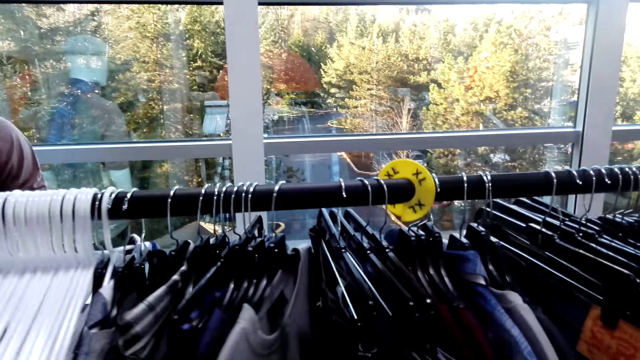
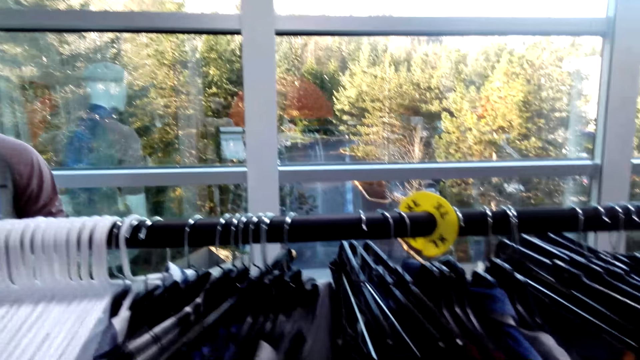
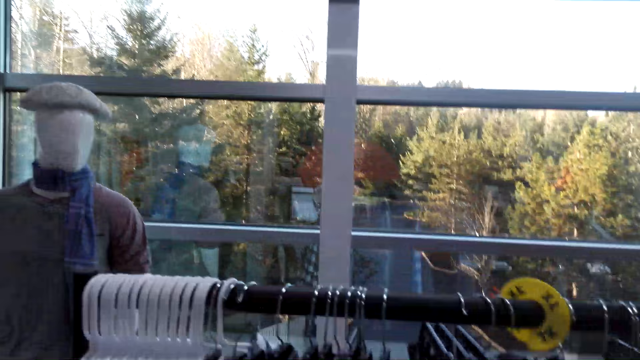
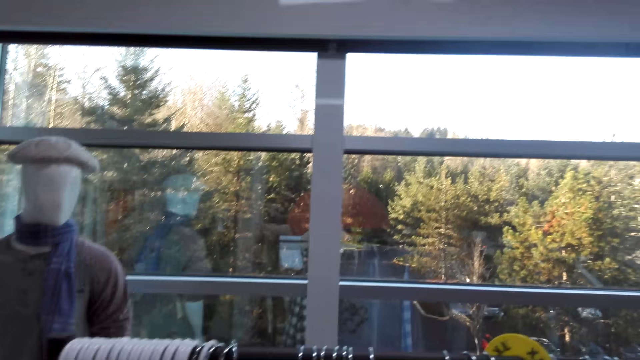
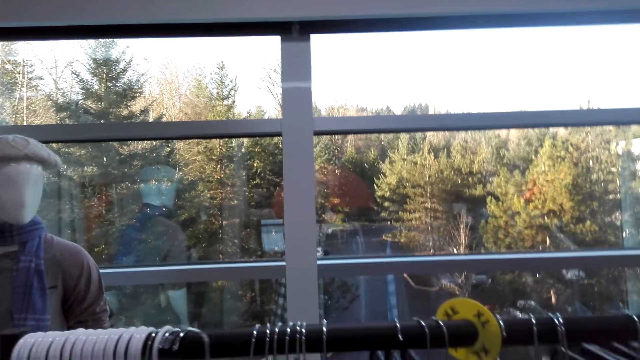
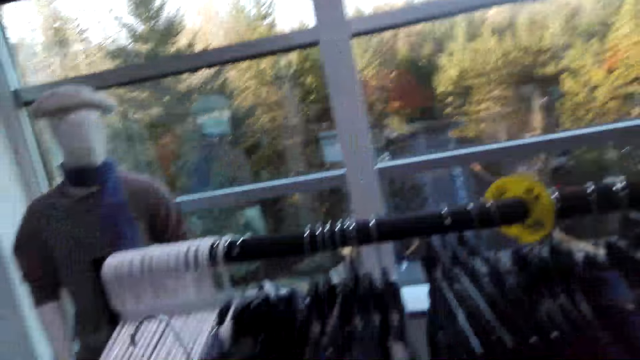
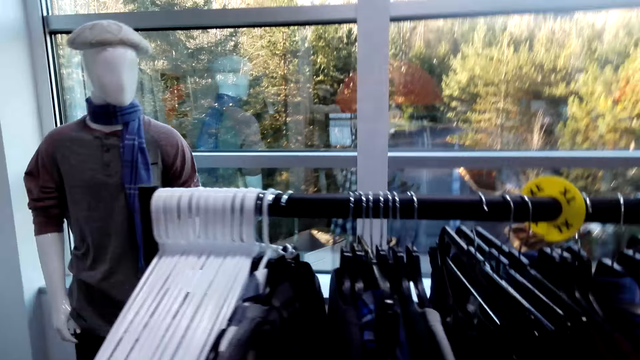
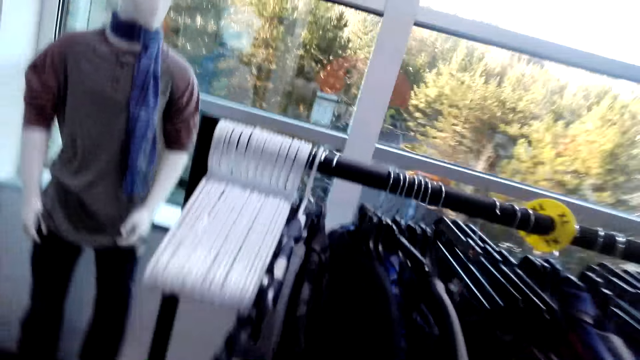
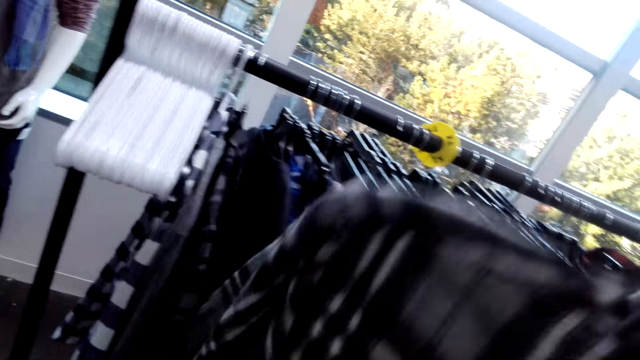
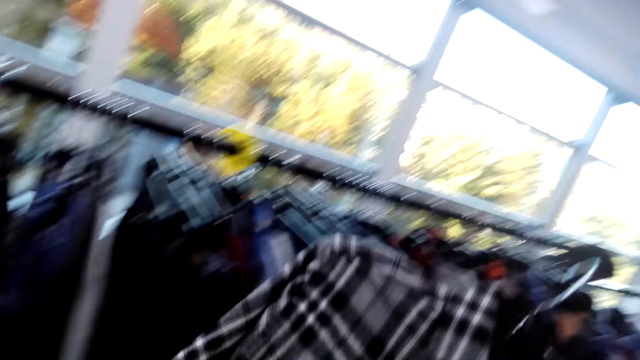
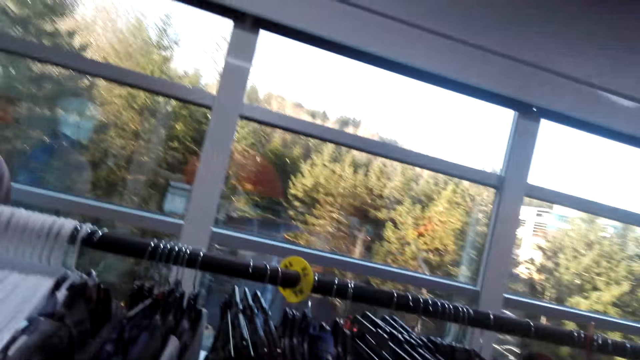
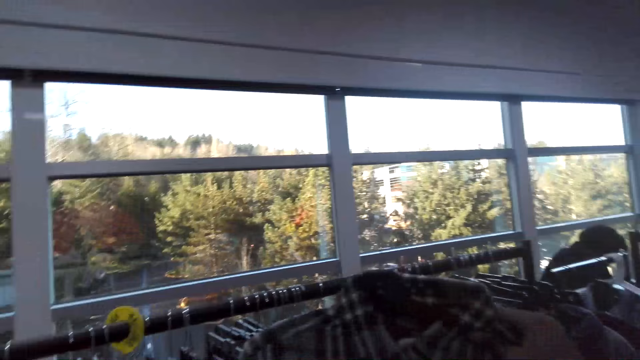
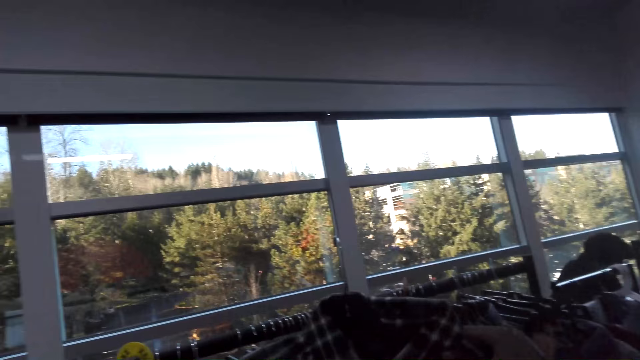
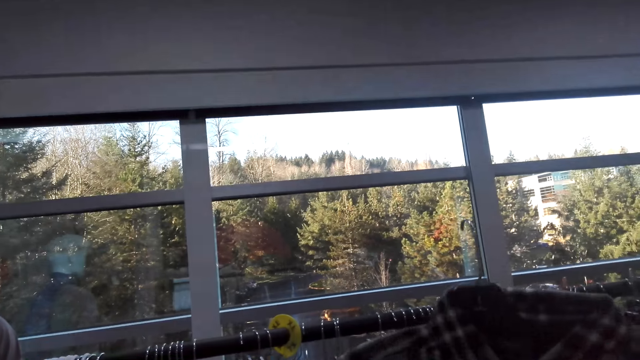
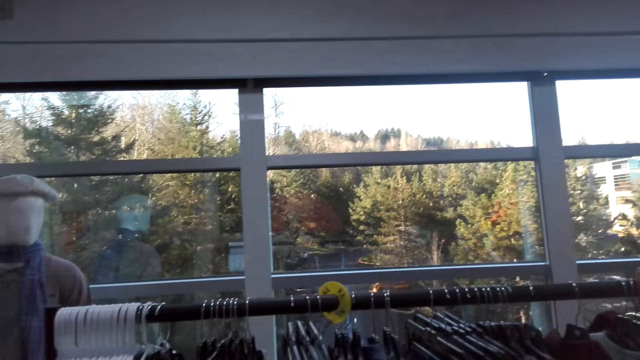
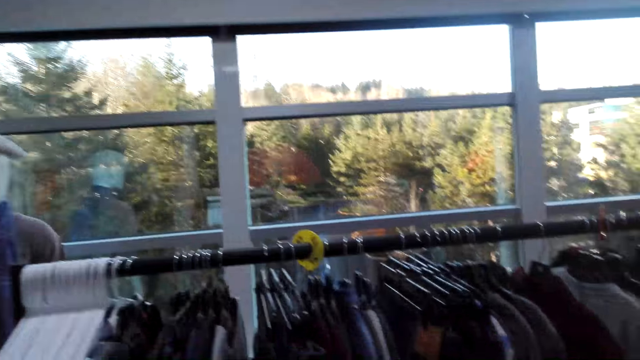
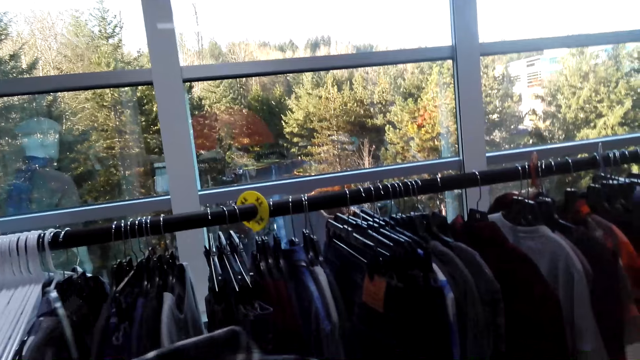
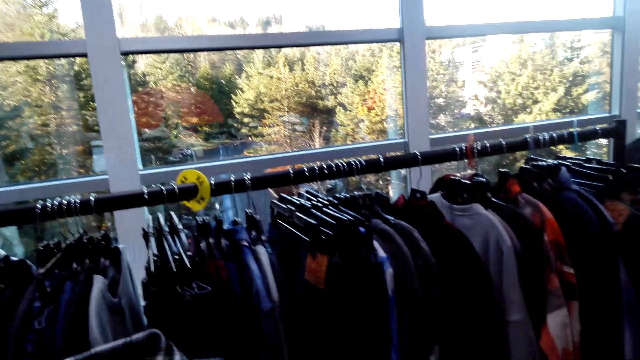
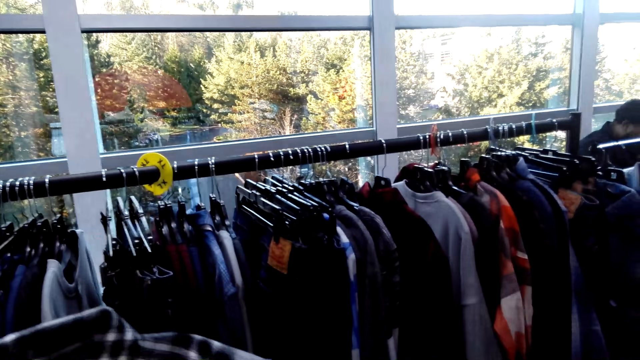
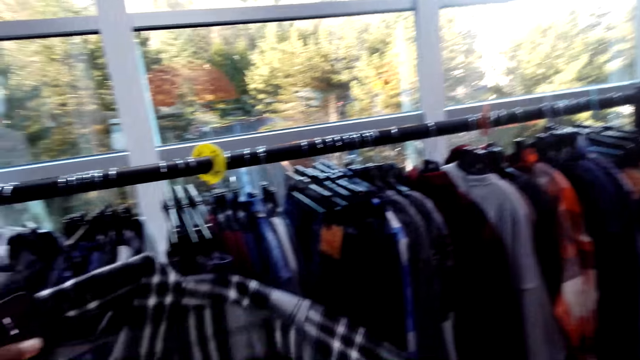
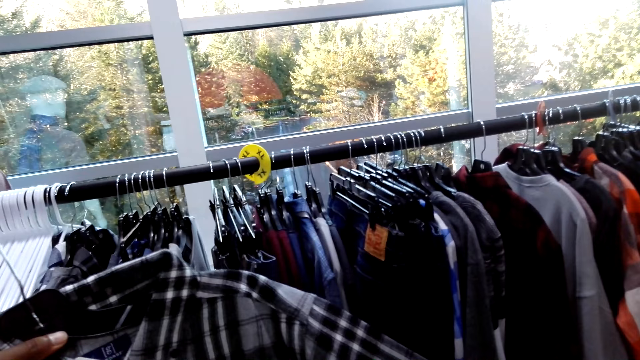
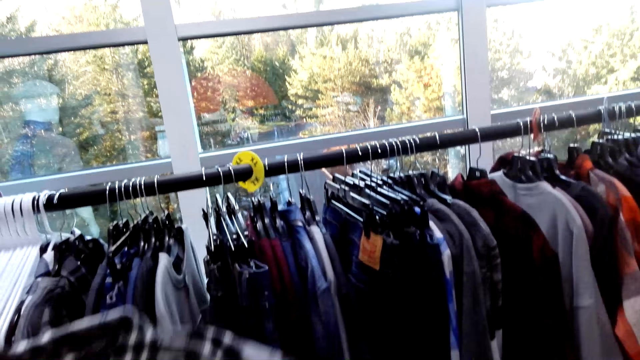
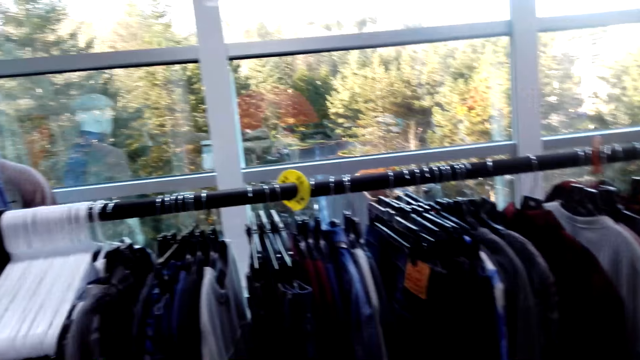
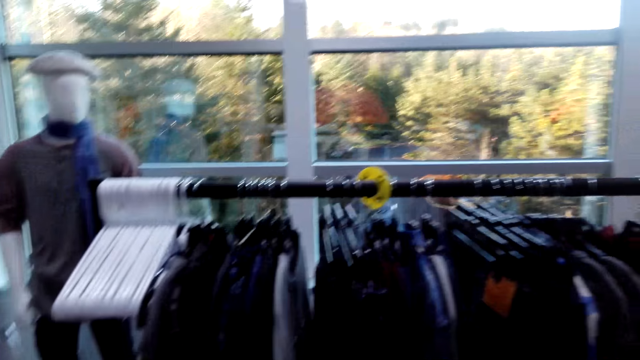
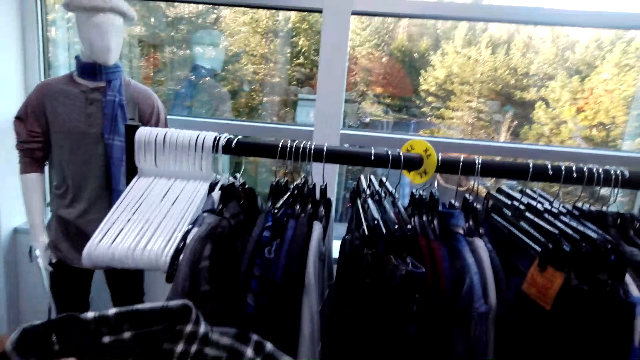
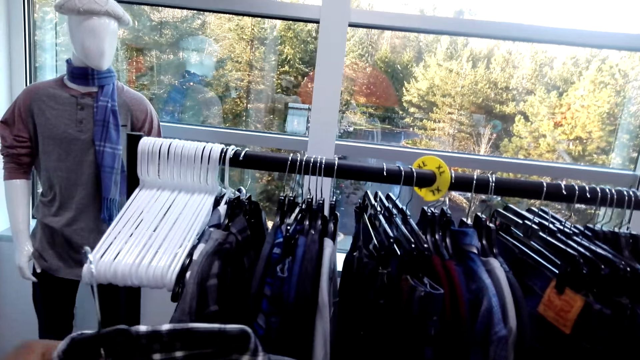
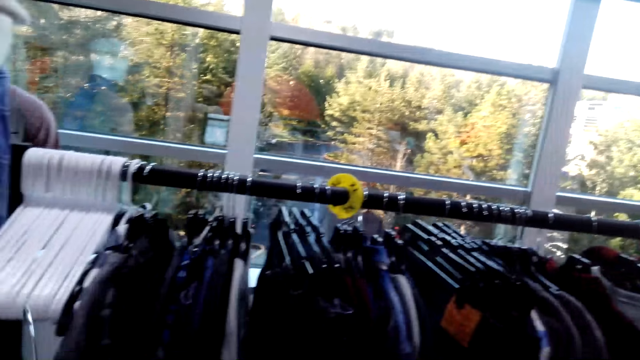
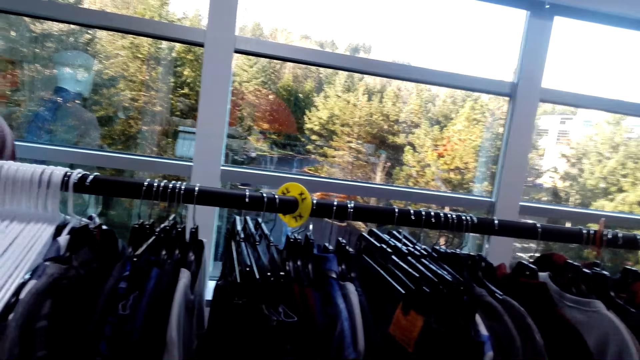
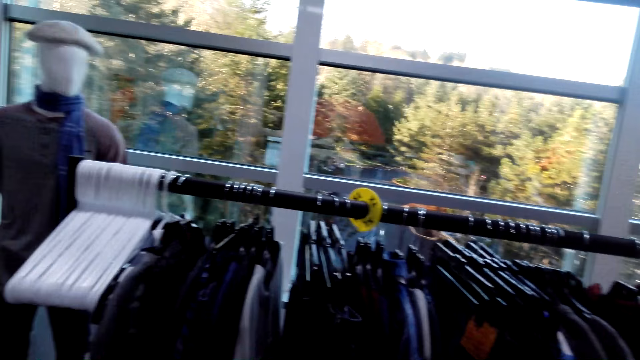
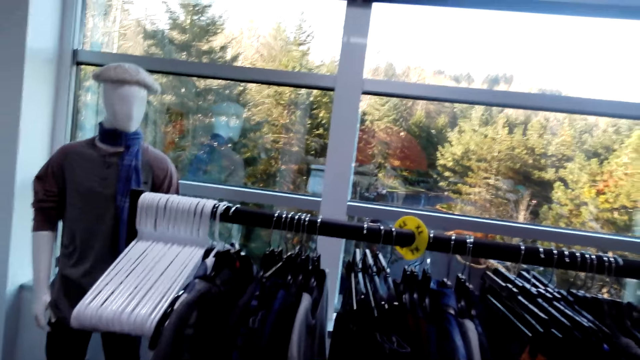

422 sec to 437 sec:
The camera wearer picks up a shirt from the cloth rack. They lift clothing. They look around.

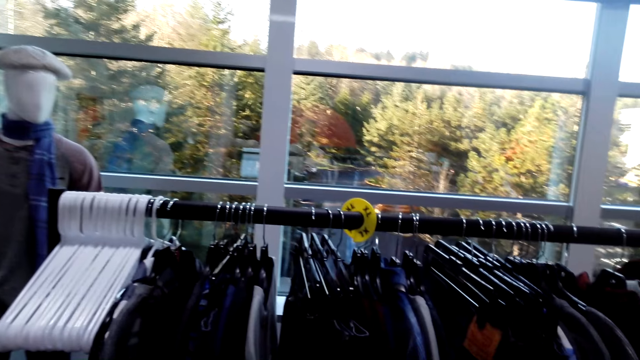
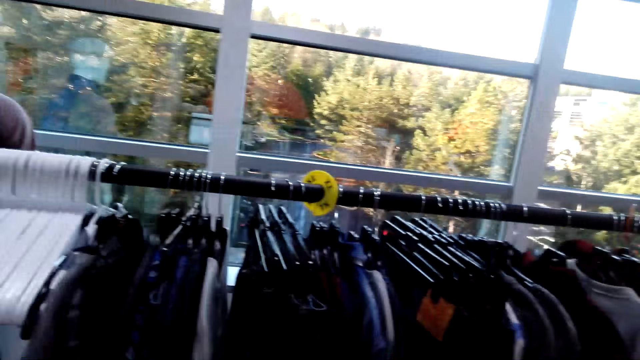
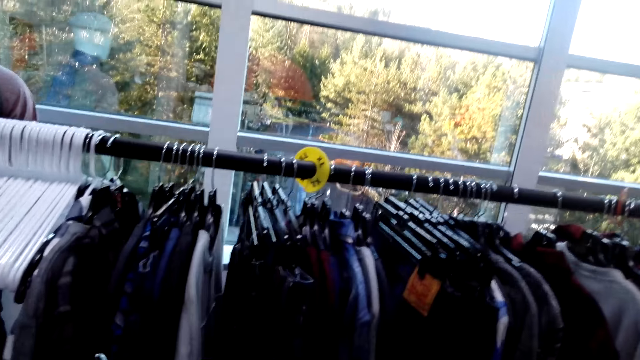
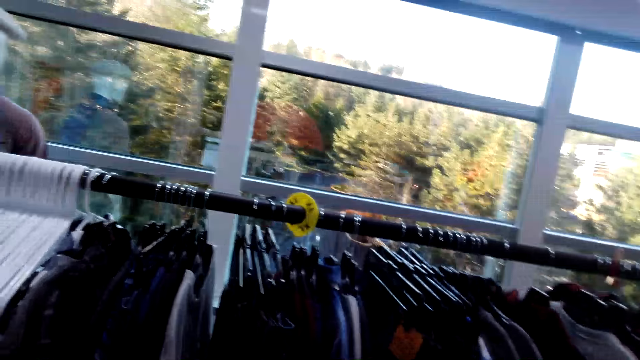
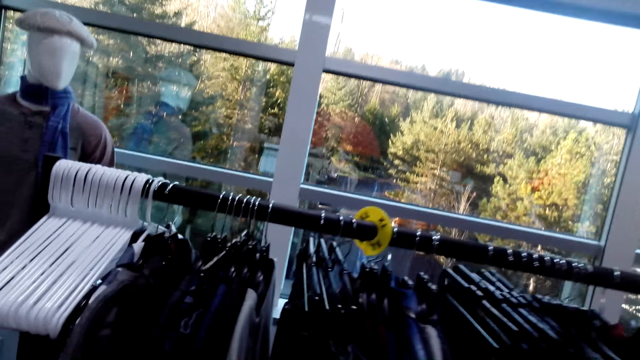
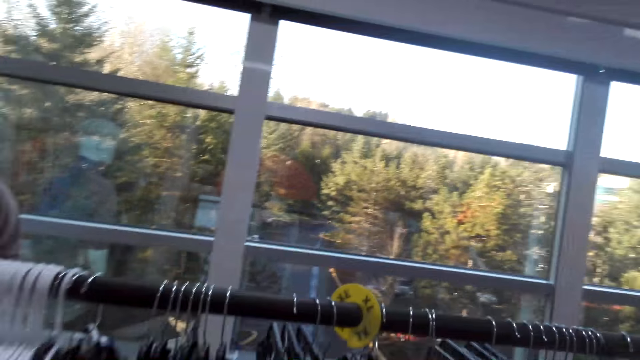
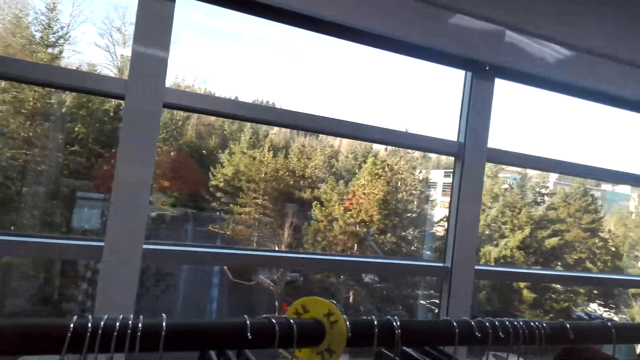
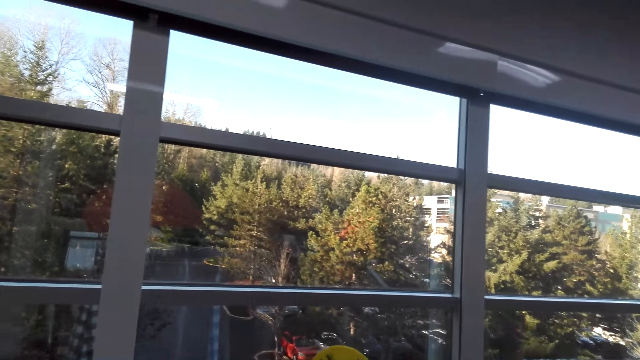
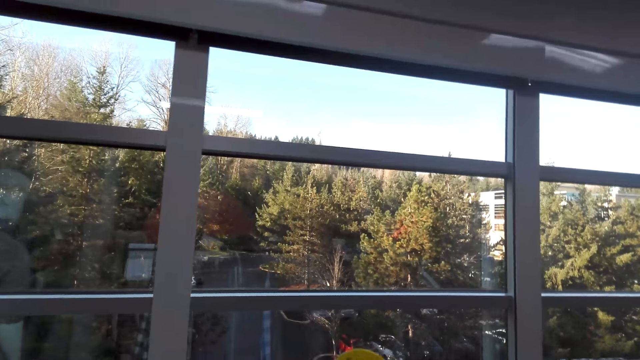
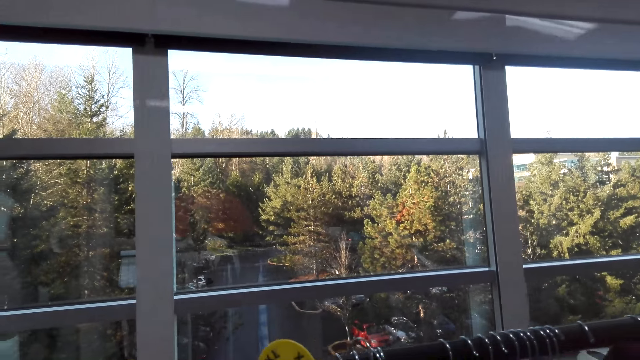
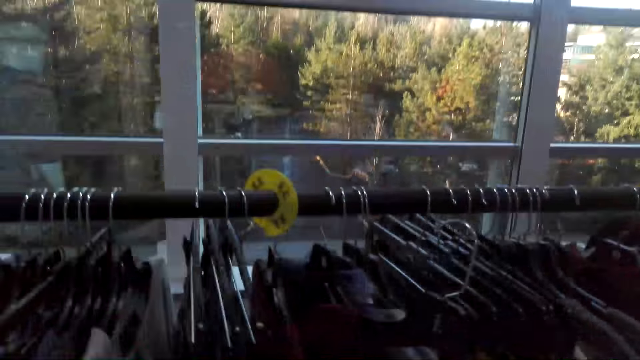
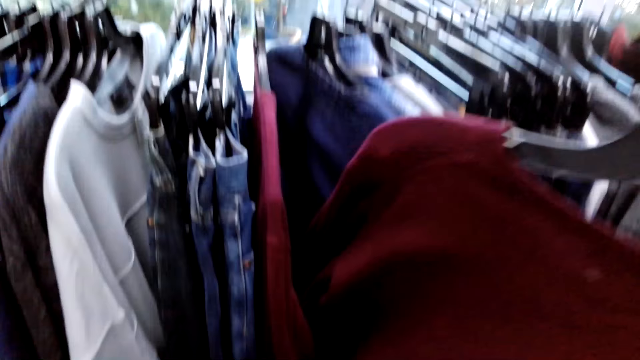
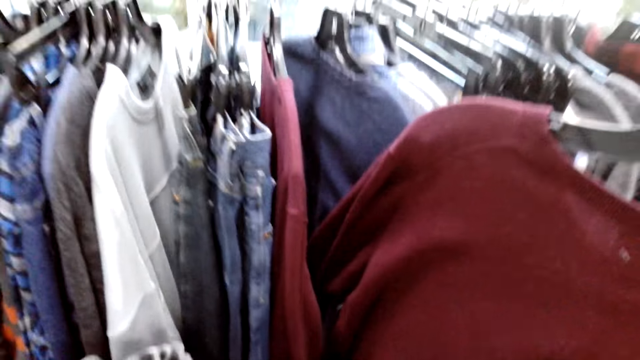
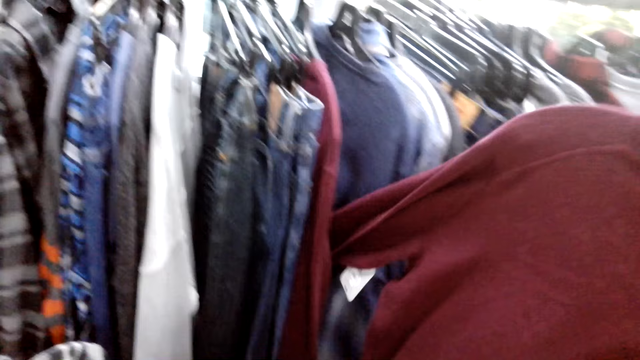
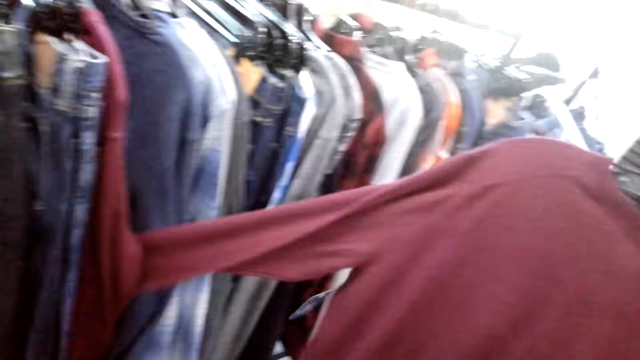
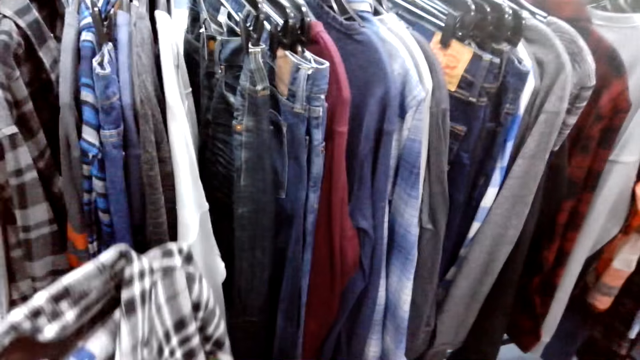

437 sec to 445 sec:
The camera wearer moves forward. They pick up clothing.
